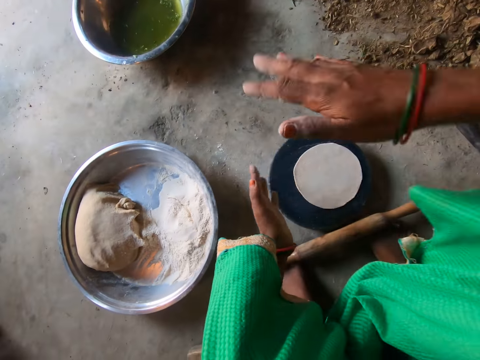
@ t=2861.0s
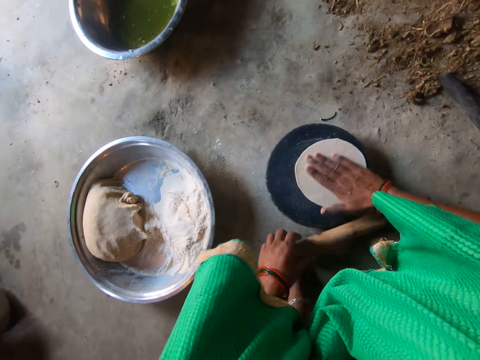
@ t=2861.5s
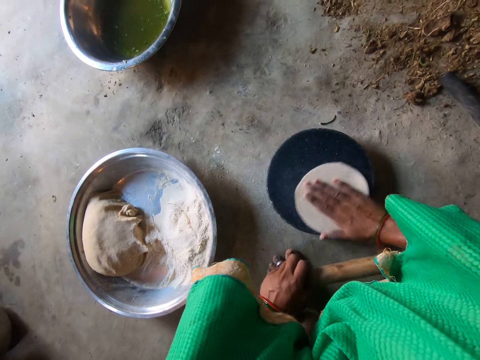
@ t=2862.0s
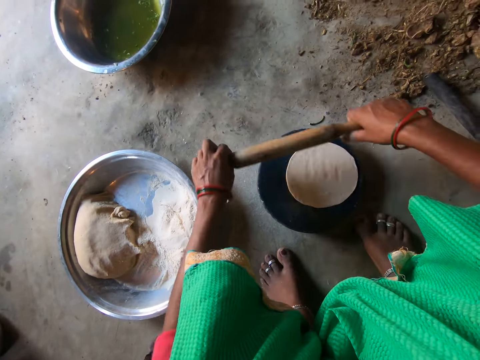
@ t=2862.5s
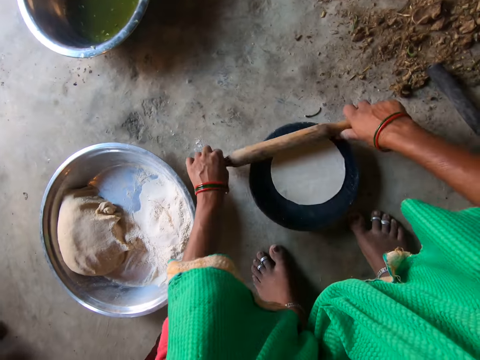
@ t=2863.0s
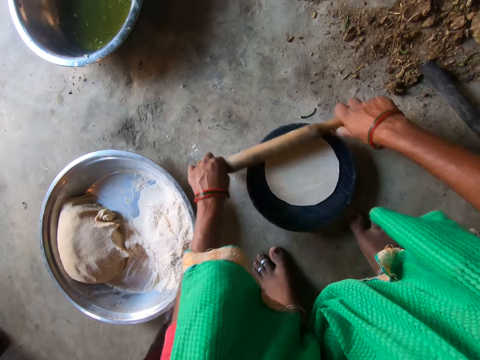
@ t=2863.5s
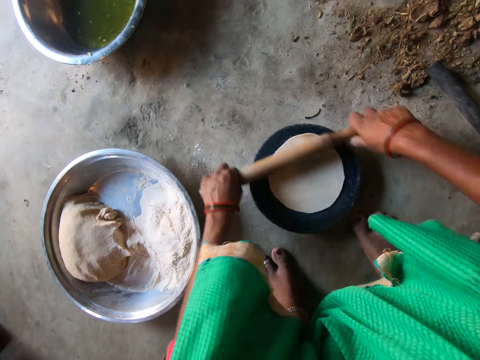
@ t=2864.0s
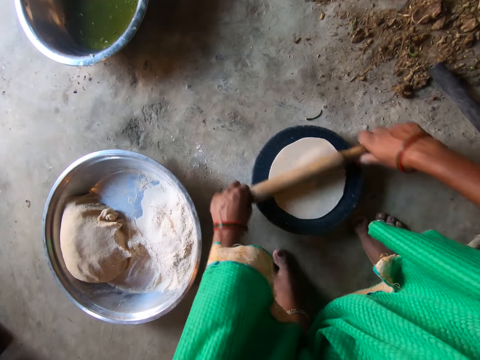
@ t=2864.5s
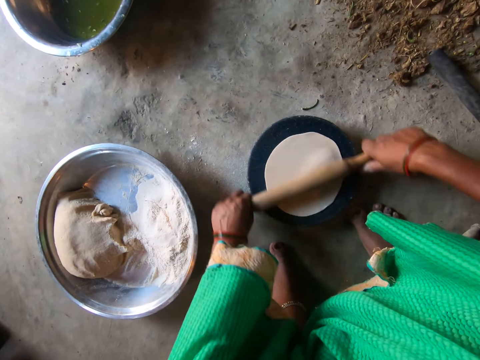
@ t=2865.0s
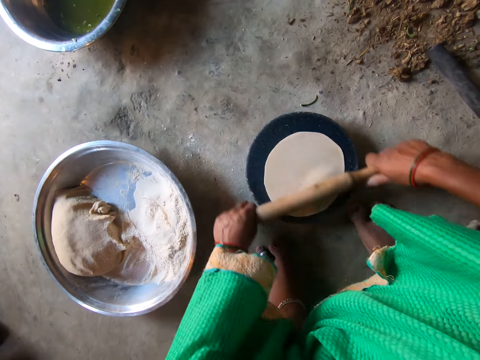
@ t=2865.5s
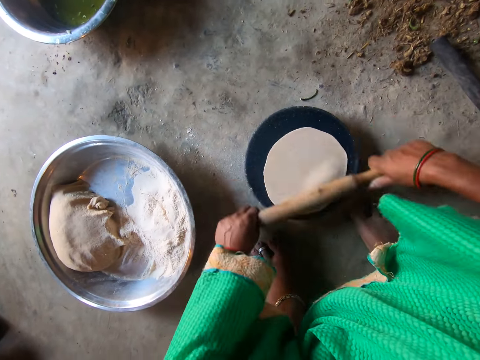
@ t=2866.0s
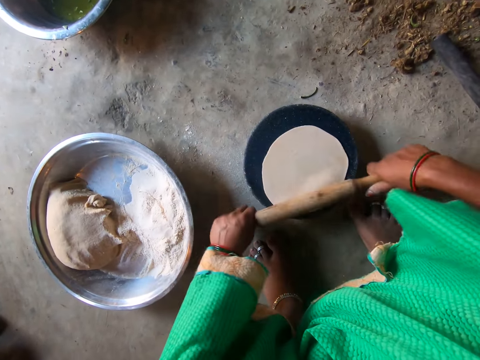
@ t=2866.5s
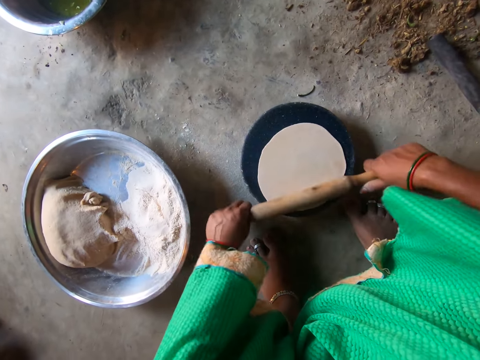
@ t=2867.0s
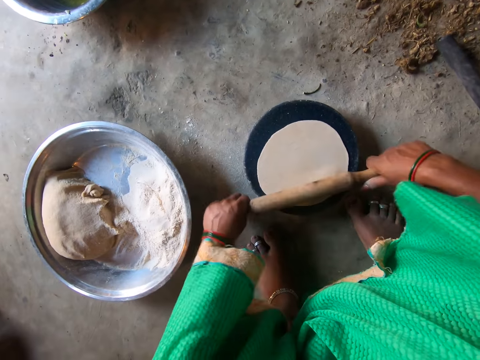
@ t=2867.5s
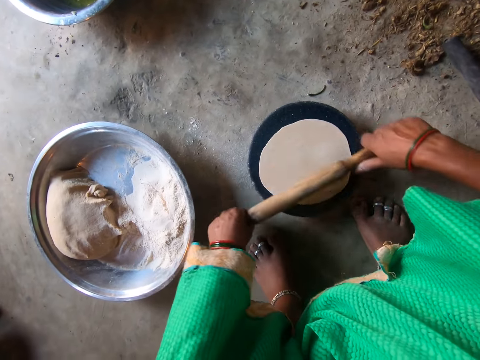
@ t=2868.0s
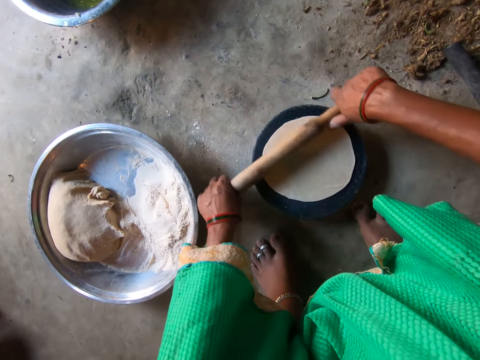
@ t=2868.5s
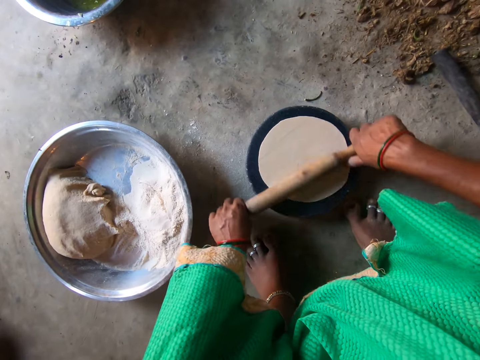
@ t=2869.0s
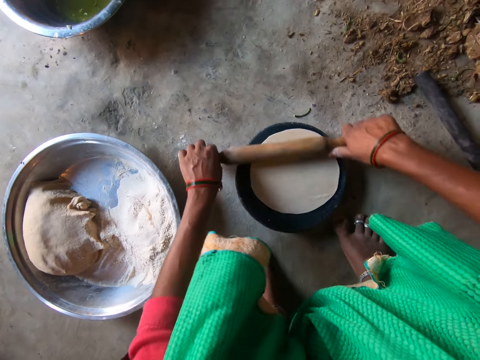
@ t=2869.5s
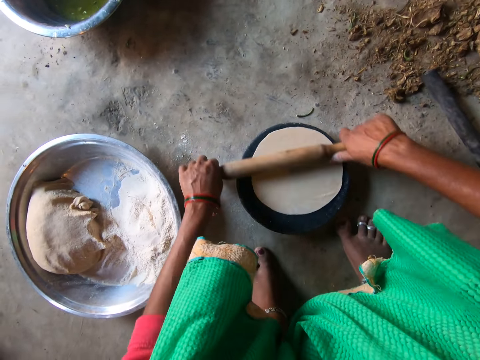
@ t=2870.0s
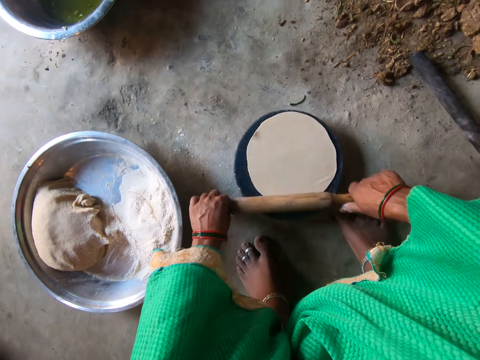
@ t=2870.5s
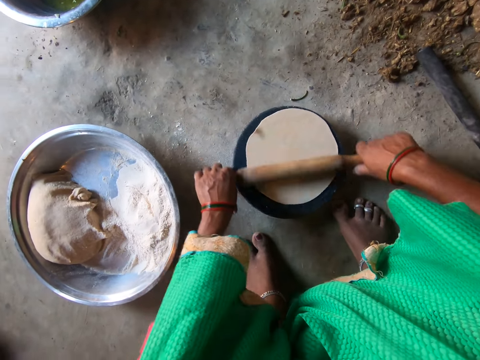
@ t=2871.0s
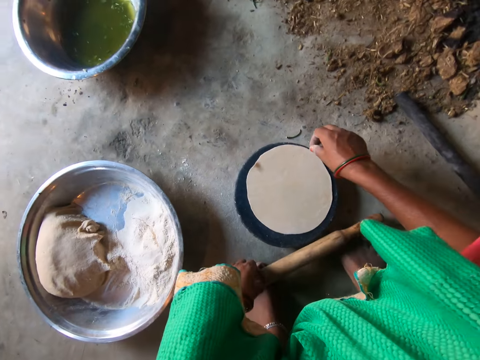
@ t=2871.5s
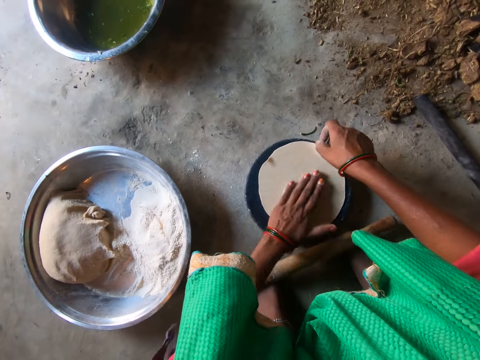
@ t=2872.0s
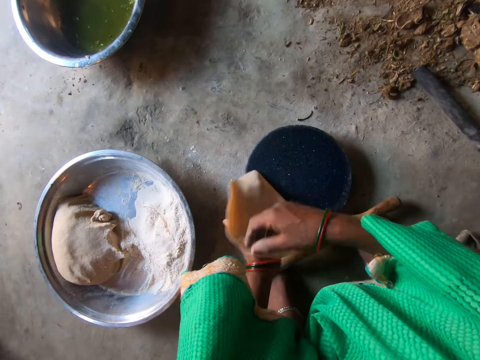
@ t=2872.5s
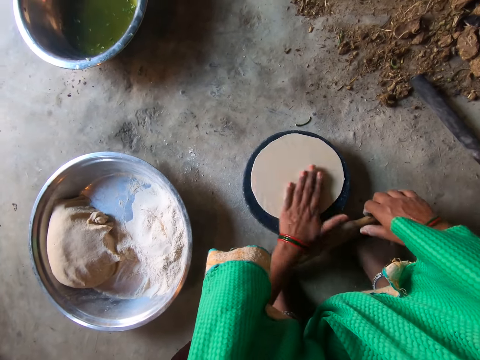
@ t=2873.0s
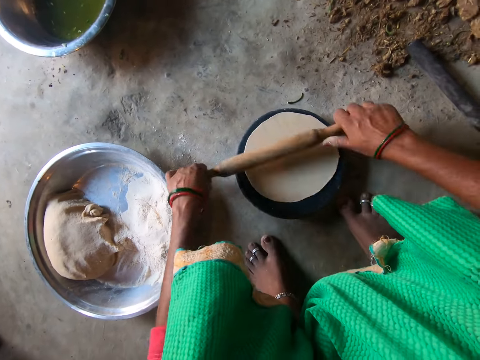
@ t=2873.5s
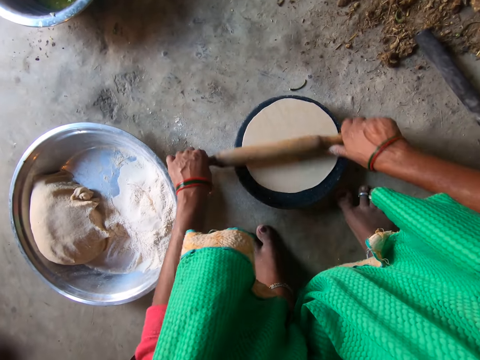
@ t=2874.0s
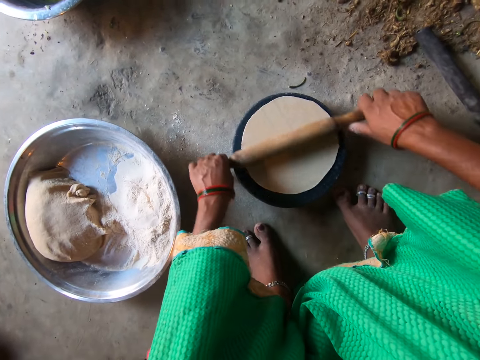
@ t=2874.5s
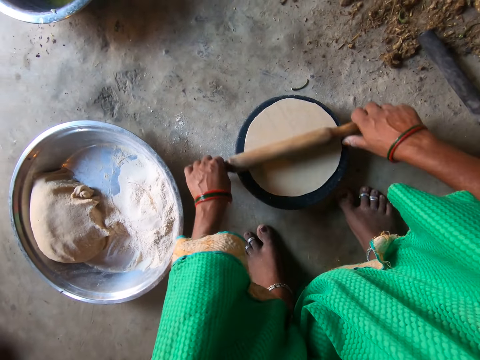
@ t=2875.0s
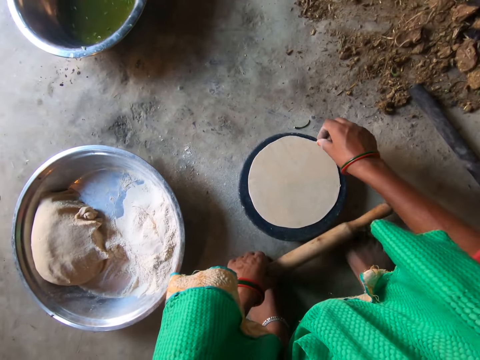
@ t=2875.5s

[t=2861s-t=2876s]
The camera wearer kneads the dough. She drops the dough on the flat board. She claps her hands. She picks up the rolling pin. She rotates the dough on the flat board with her right hand. She rolls the dough on the flat board with the rolling pin. She puts the rolling pin on her feet. She takes the dough on the flat board with her right hand. She takes it again. She moves the dough to her left hand. She places the dough on the flat board. She grabs the rolling pin with her right hand. She rolls the dough on the flat board with the rolling pin. She puts the rolling pin on her feet.

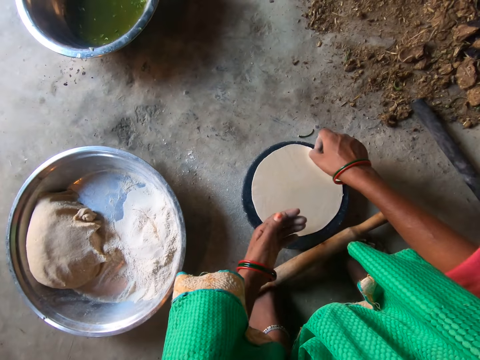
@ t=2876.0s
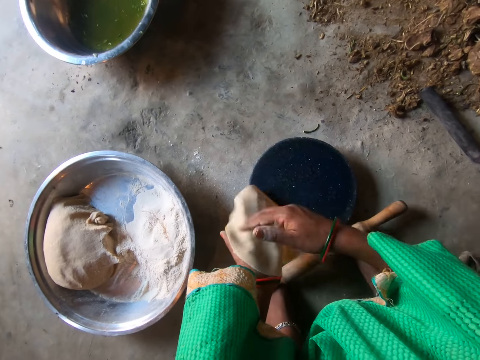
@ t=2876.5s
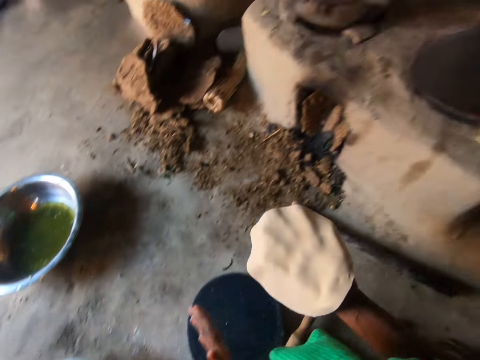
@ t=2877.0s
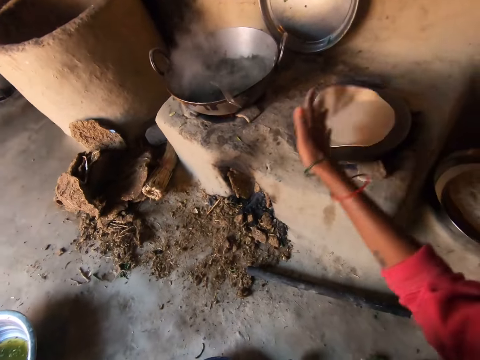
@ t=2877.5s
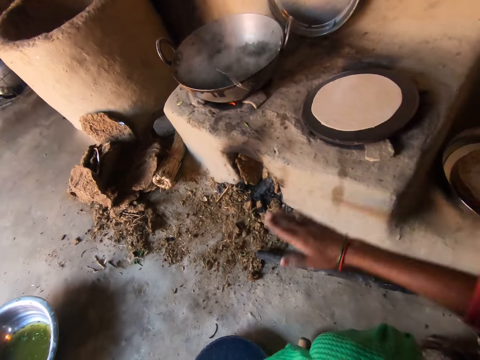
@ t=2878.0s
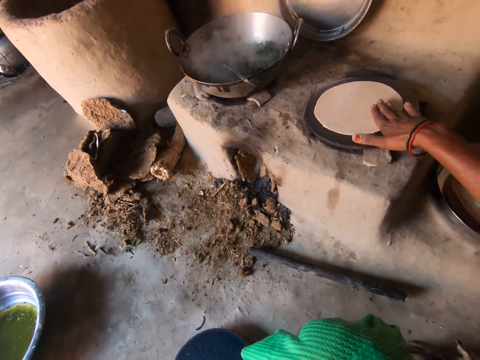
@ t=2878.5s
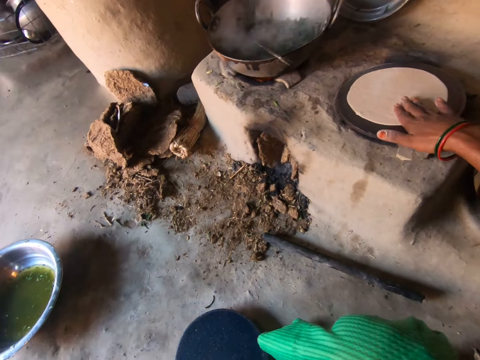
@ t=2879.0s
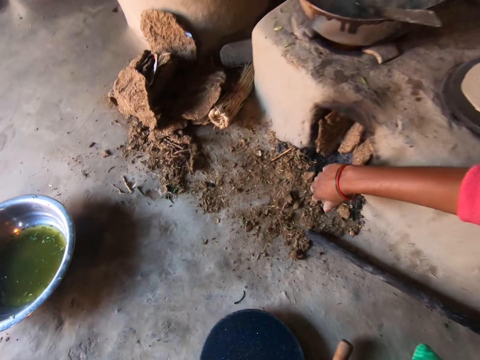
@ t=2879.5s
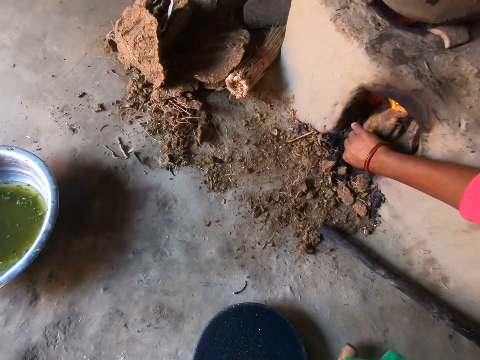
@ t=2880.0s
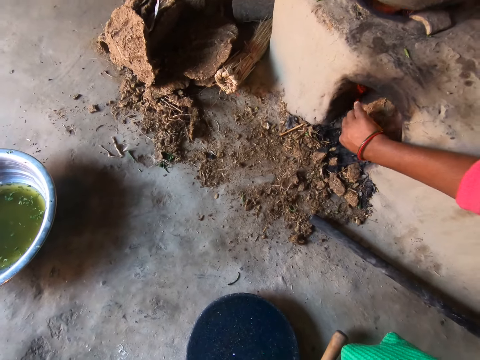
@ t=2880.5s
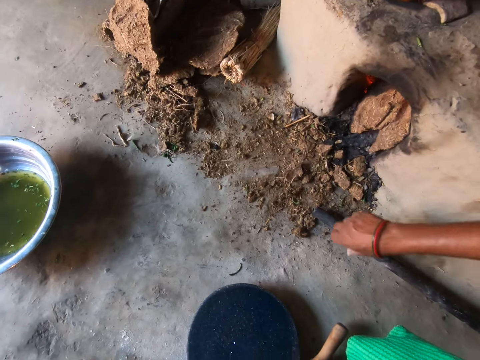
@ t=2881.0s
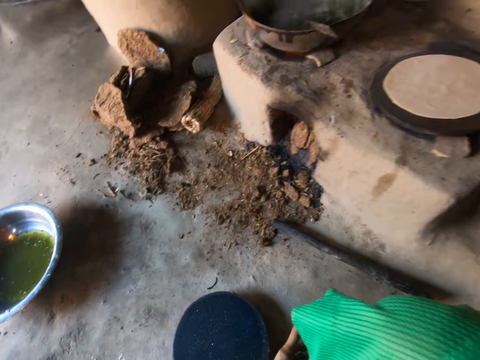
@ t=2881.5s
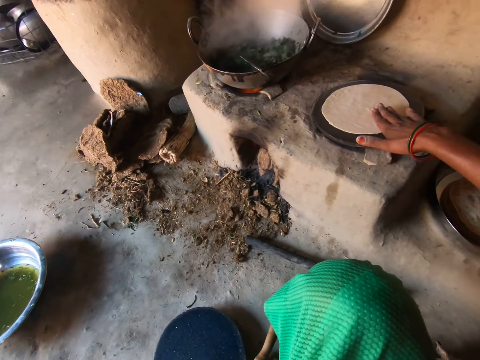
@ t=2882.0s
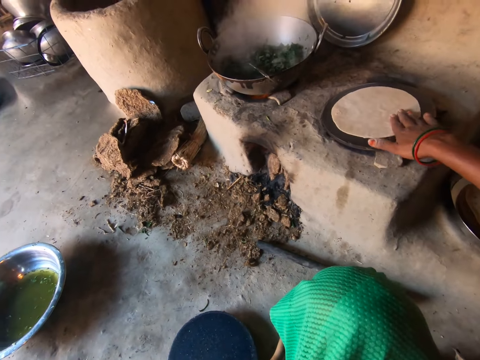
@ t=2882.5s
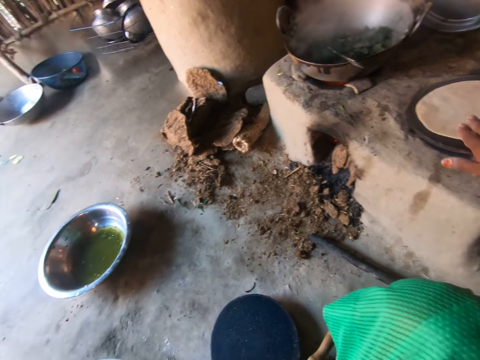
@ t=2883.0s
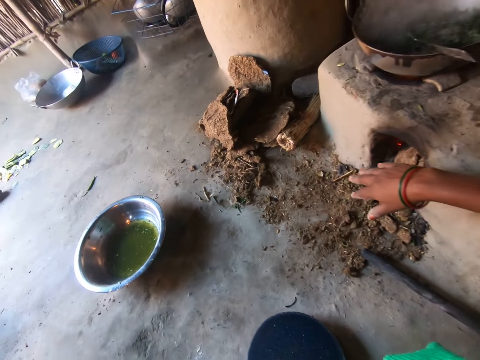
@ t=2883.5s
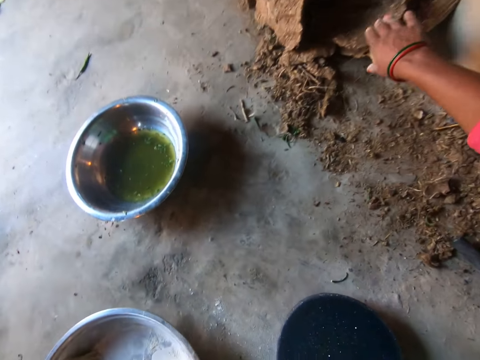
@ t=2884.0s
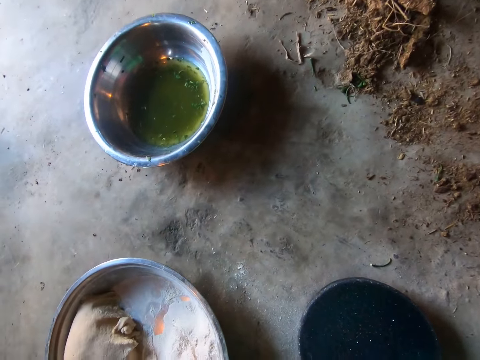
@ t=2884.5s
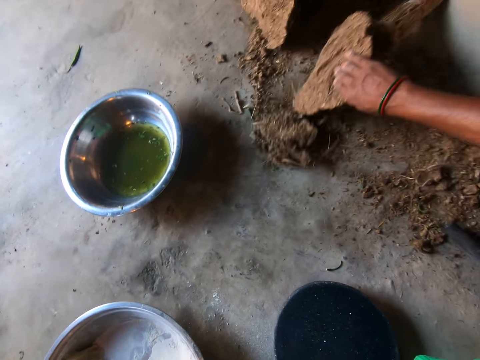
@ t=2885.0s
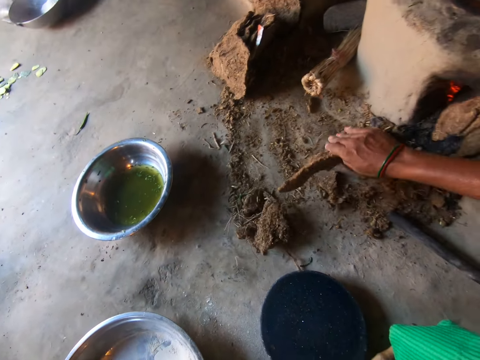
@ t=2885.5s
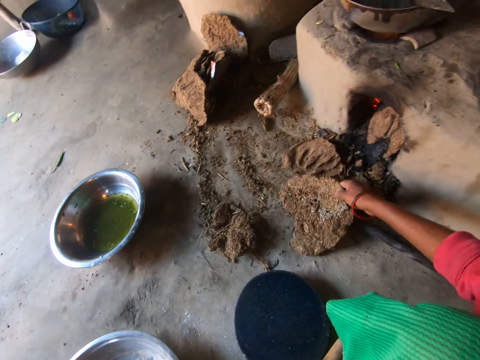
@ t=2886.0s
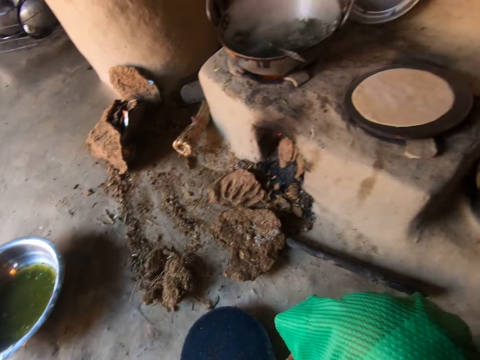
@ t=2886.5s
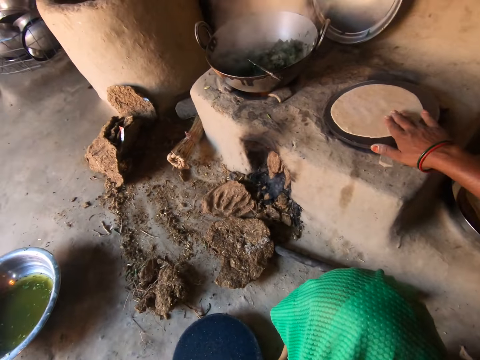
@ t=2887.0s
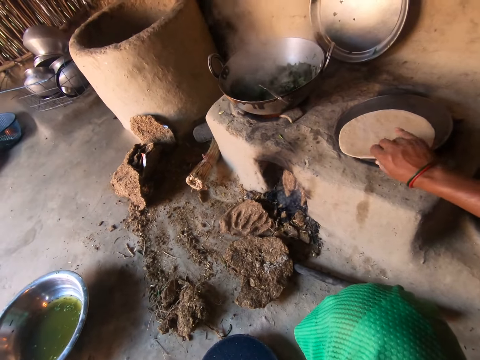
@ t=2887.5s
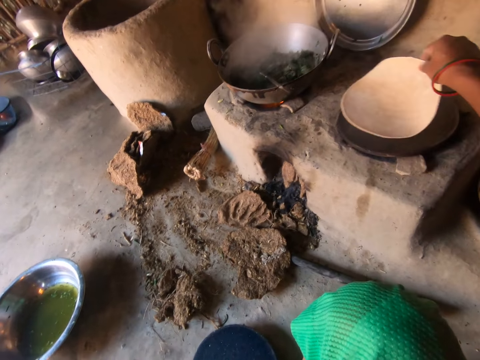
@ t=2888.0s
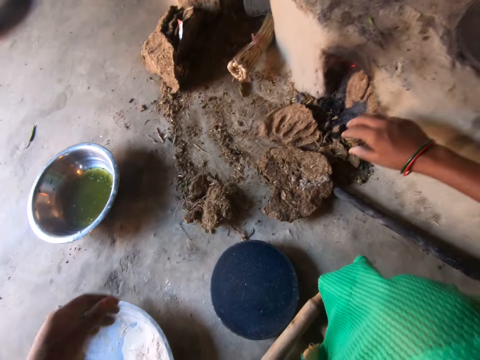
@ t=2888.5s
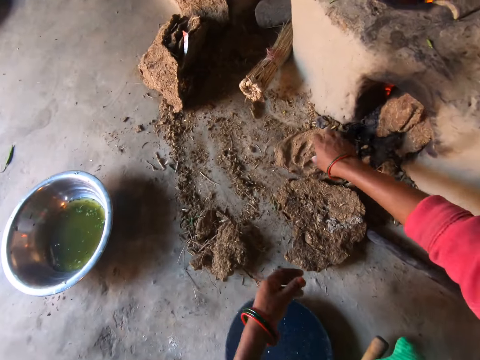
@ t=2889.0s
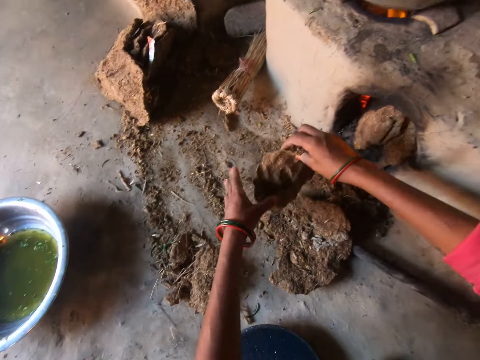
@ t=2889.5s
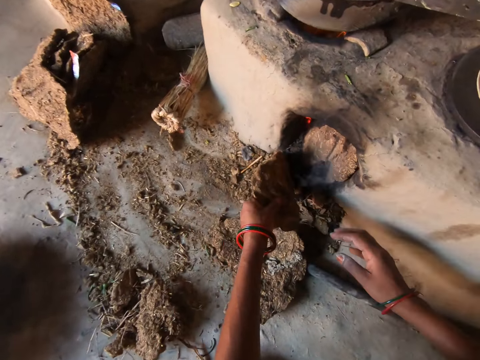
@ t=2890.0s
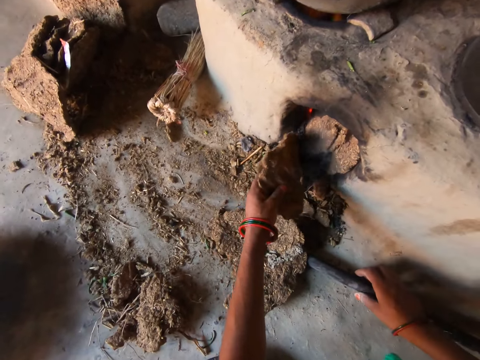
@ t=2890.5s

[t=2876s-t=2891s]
The camera wearer takes the dough on the flat board with her right hand. She moves the dough to her left hand. She moves the dough to her right hand. She places the chapati dough on the pan. She adjusts the firewood in the stove. She pushes mud in the stove. She adjusts the chapati on the stove with her right hand. She takes a firewood with her right hand. She pulls the mud. She flips the chapati on the pan with her right hand. She puts the firewood in the stove. She picks the mud.
